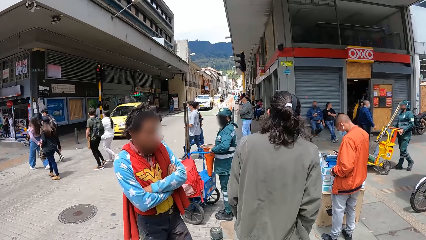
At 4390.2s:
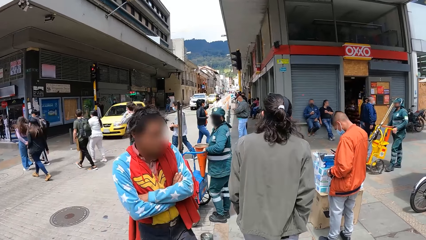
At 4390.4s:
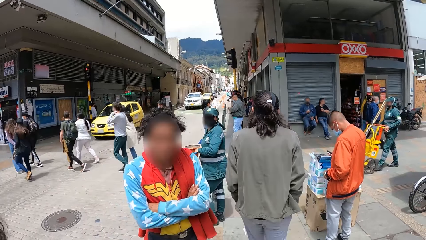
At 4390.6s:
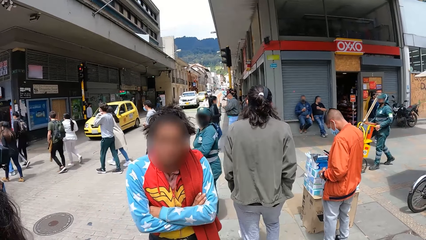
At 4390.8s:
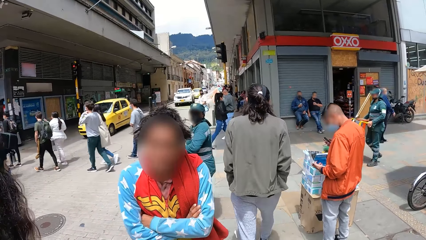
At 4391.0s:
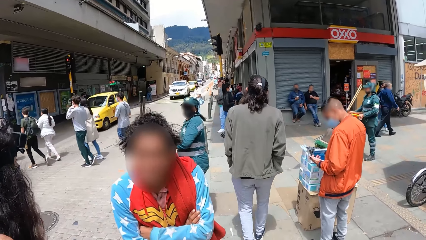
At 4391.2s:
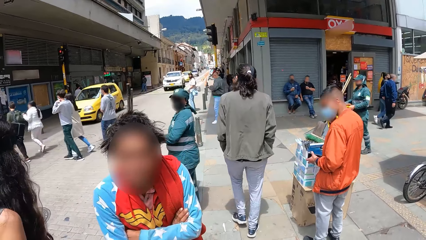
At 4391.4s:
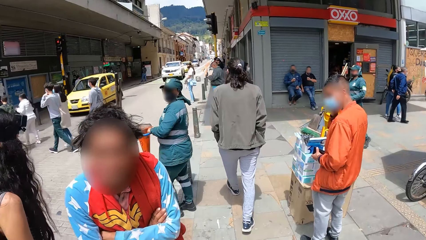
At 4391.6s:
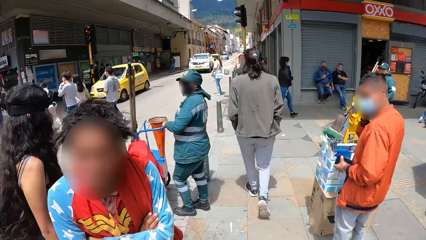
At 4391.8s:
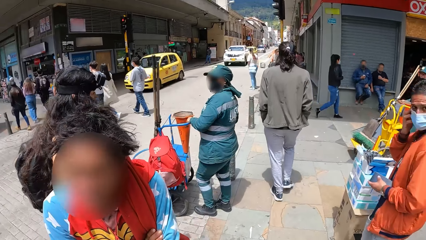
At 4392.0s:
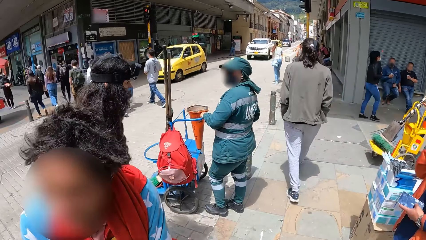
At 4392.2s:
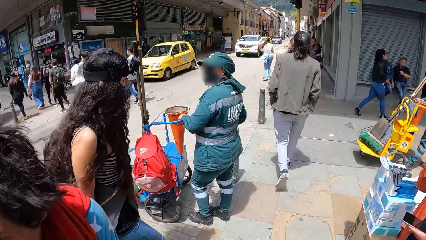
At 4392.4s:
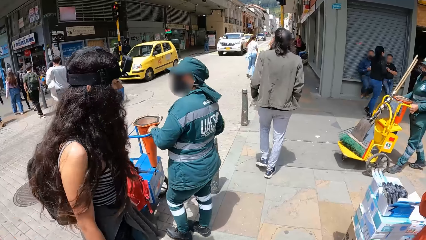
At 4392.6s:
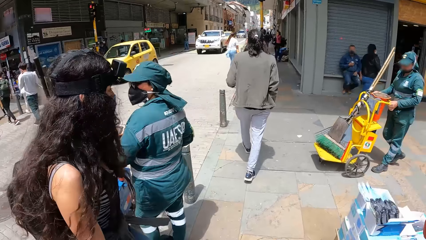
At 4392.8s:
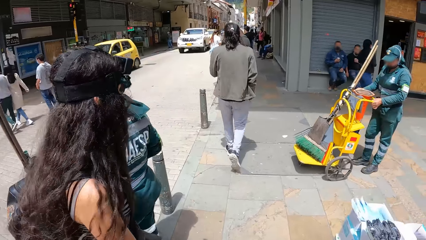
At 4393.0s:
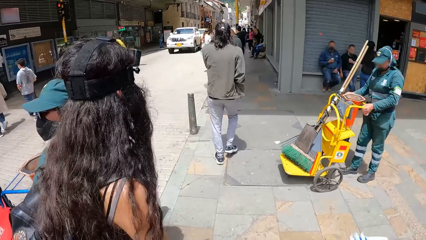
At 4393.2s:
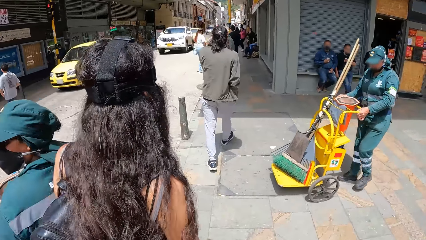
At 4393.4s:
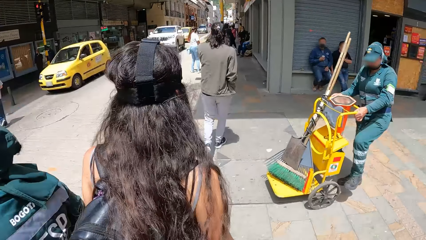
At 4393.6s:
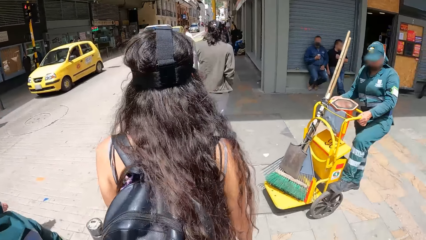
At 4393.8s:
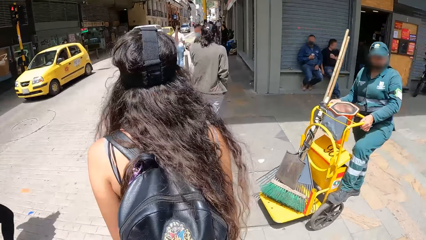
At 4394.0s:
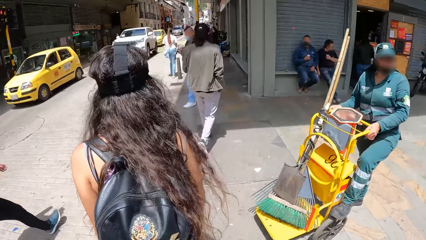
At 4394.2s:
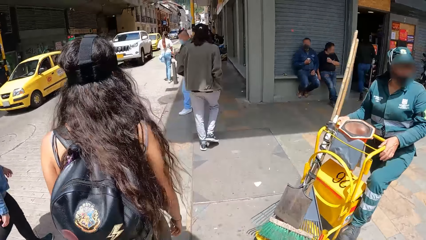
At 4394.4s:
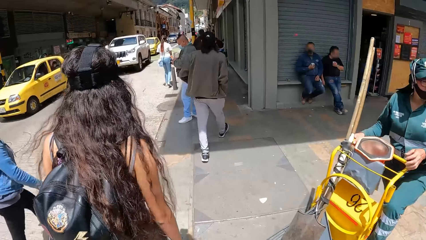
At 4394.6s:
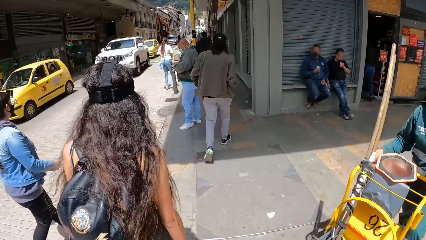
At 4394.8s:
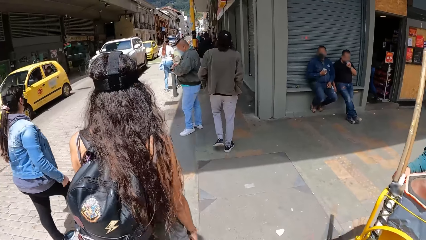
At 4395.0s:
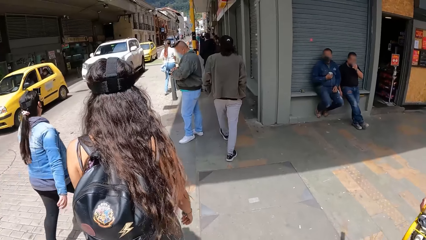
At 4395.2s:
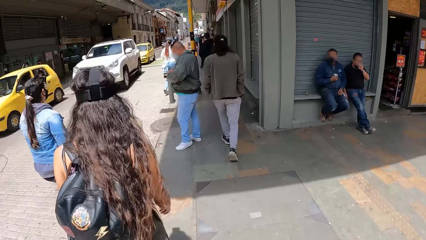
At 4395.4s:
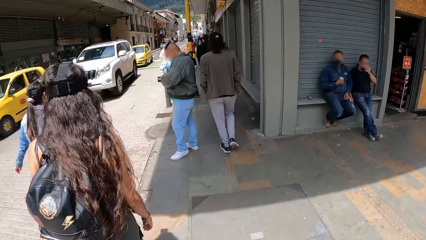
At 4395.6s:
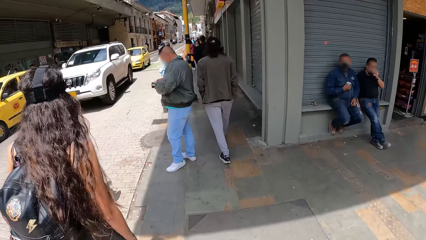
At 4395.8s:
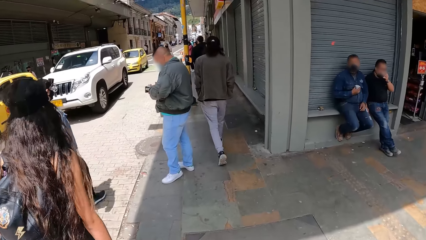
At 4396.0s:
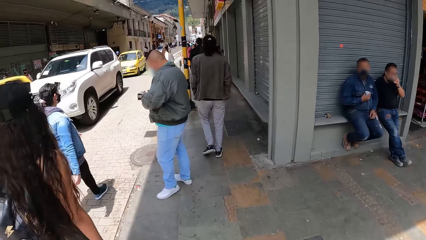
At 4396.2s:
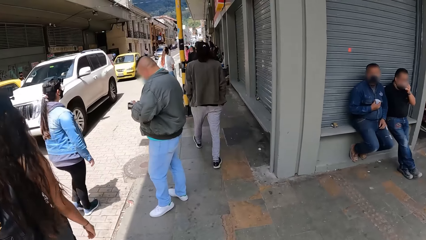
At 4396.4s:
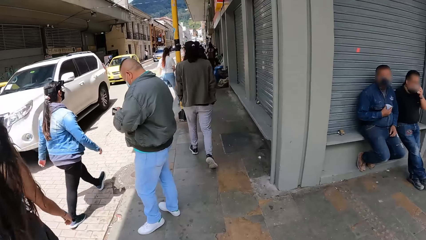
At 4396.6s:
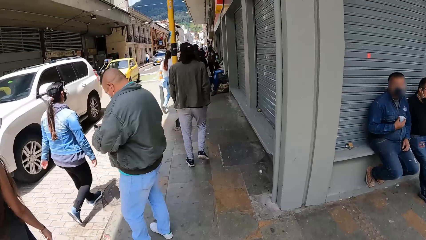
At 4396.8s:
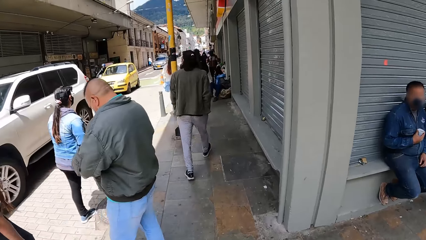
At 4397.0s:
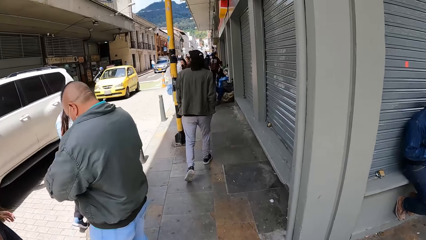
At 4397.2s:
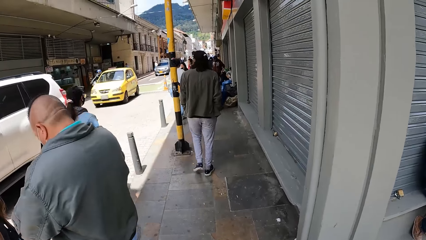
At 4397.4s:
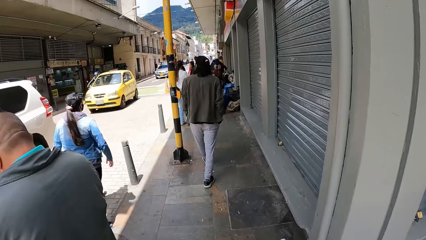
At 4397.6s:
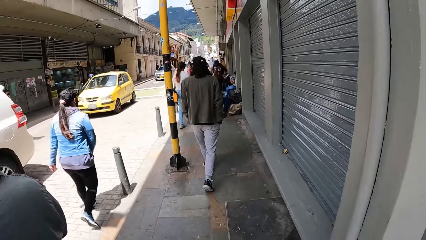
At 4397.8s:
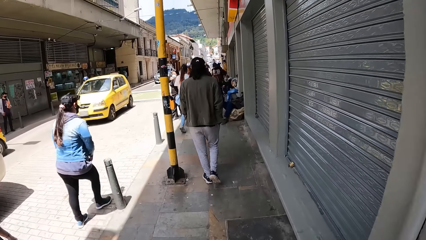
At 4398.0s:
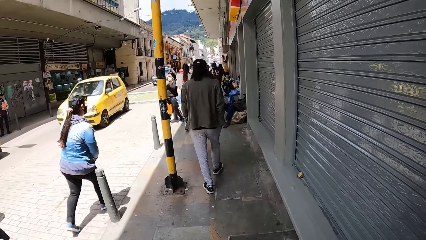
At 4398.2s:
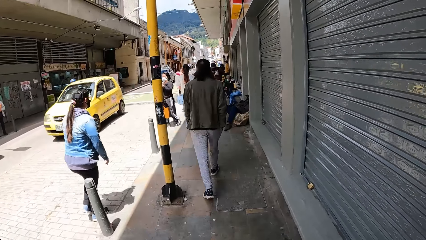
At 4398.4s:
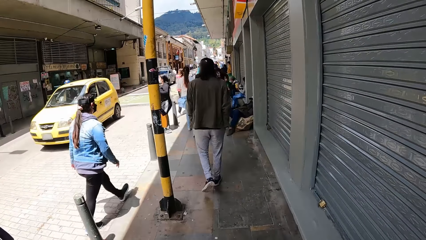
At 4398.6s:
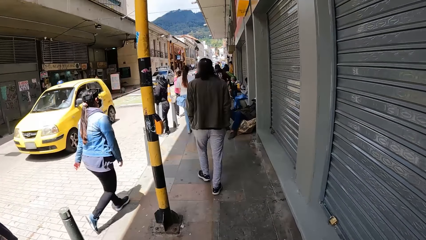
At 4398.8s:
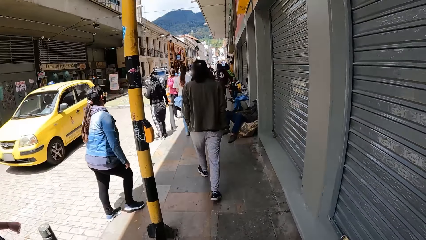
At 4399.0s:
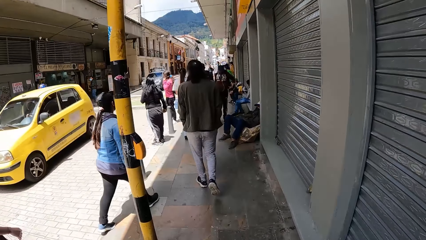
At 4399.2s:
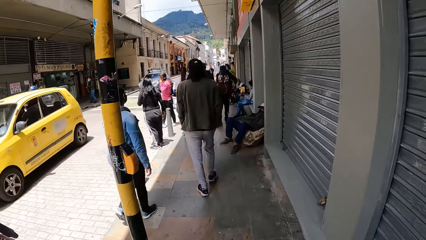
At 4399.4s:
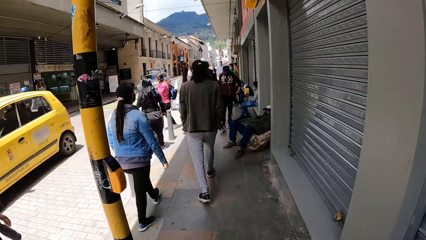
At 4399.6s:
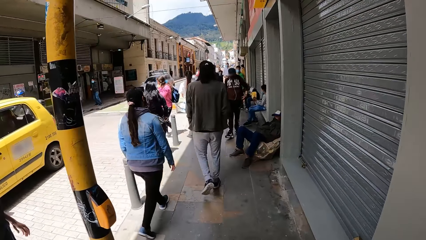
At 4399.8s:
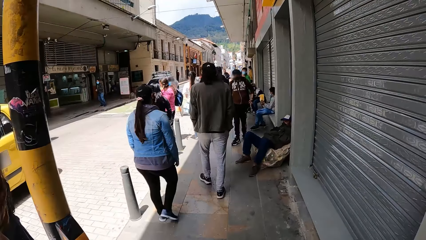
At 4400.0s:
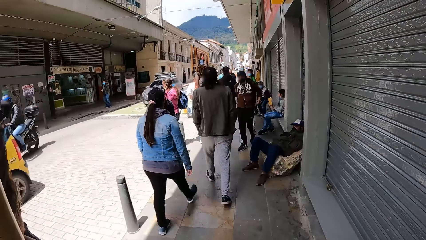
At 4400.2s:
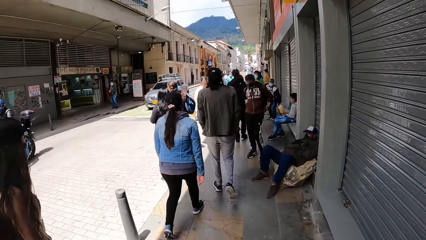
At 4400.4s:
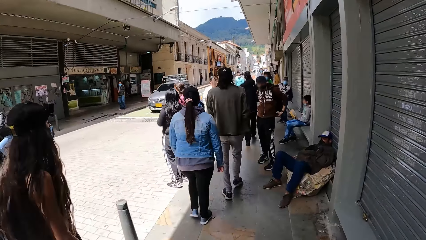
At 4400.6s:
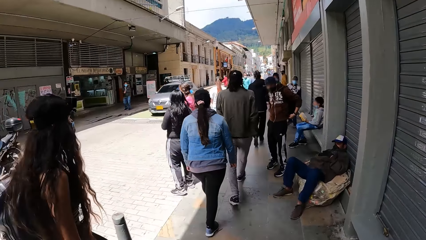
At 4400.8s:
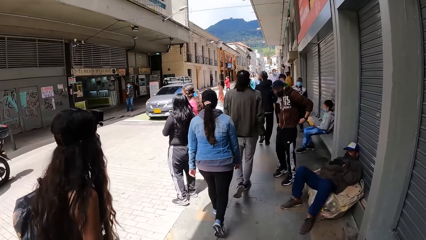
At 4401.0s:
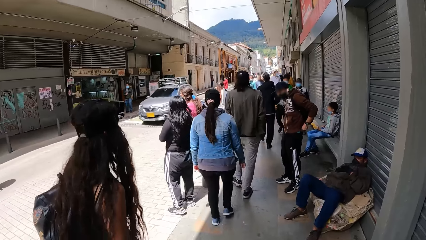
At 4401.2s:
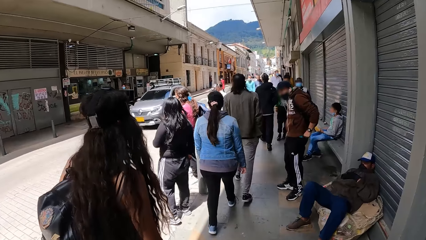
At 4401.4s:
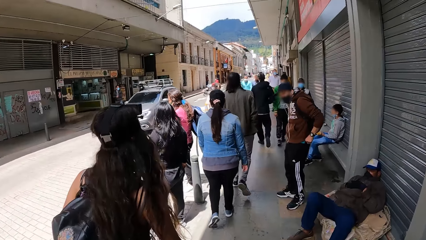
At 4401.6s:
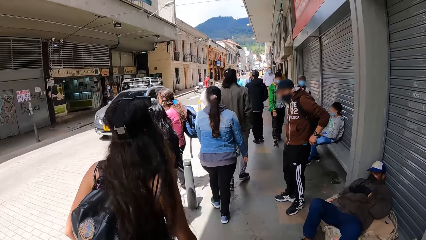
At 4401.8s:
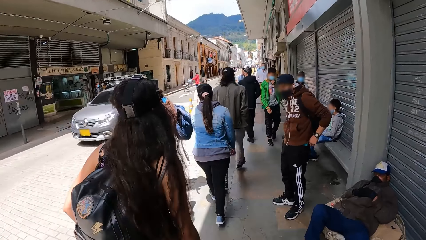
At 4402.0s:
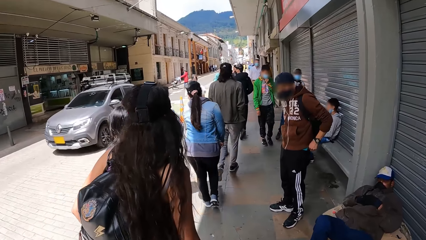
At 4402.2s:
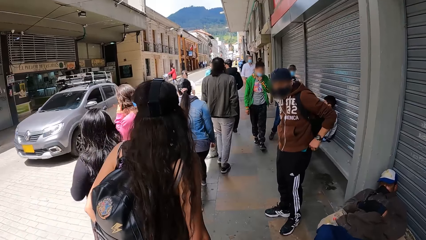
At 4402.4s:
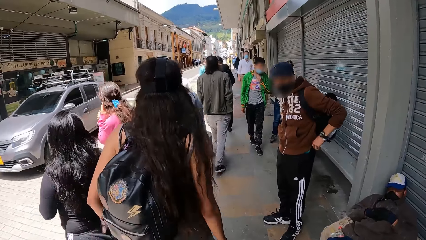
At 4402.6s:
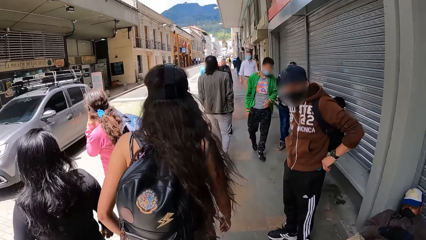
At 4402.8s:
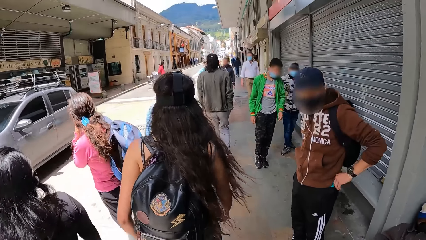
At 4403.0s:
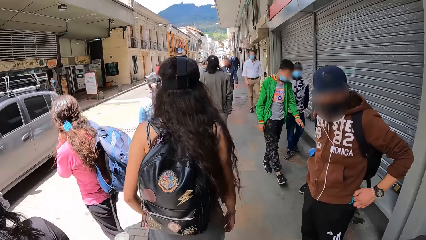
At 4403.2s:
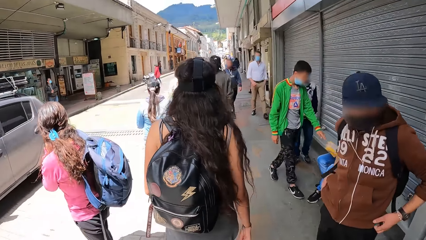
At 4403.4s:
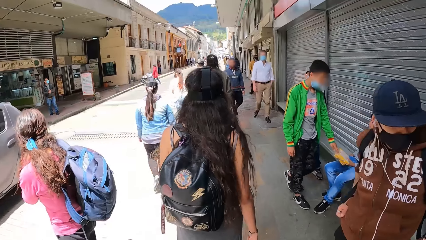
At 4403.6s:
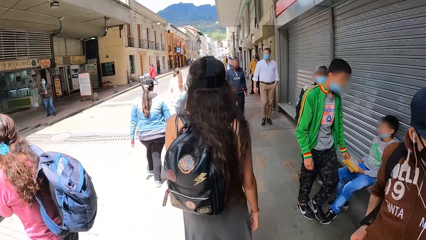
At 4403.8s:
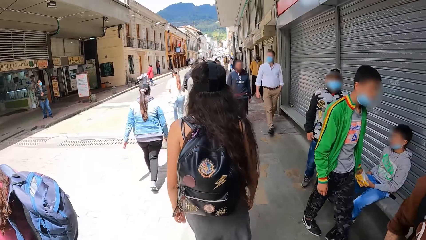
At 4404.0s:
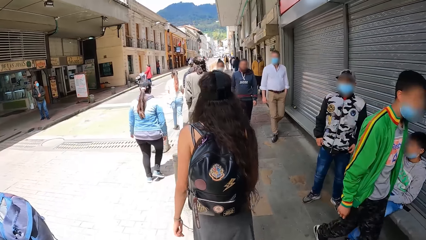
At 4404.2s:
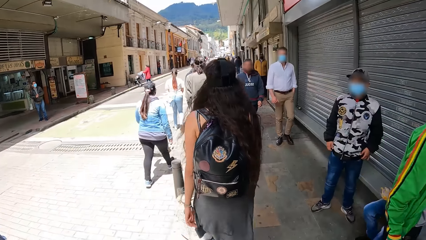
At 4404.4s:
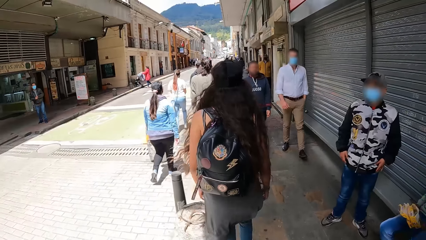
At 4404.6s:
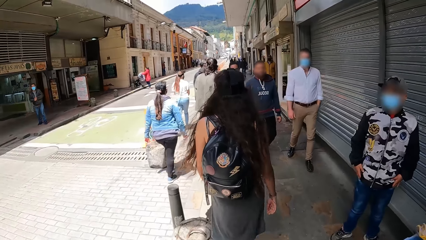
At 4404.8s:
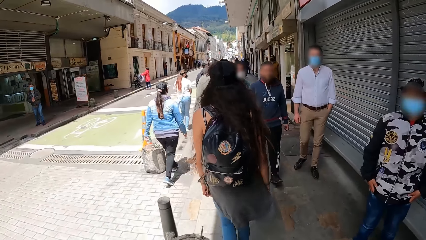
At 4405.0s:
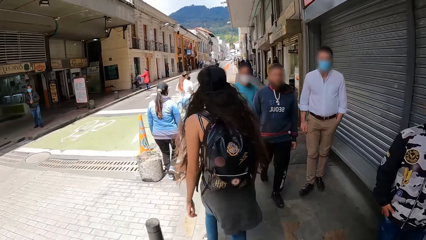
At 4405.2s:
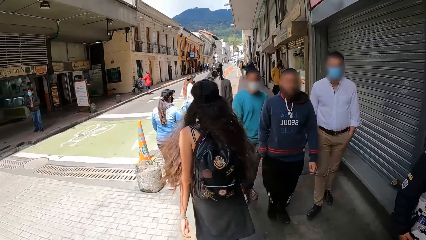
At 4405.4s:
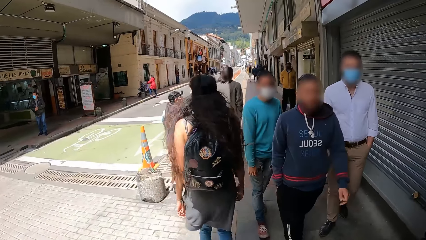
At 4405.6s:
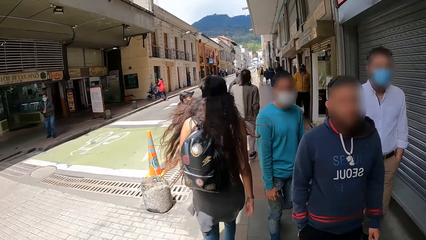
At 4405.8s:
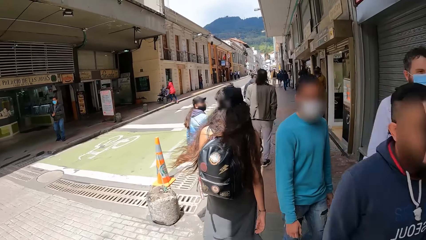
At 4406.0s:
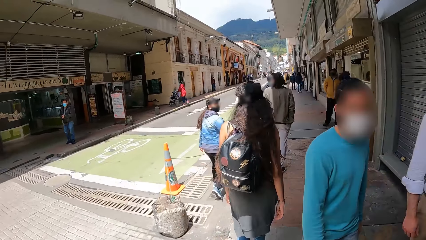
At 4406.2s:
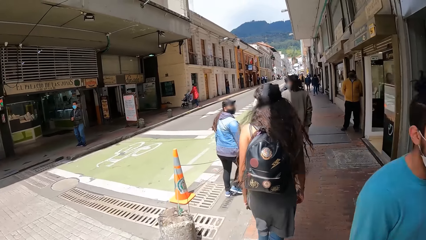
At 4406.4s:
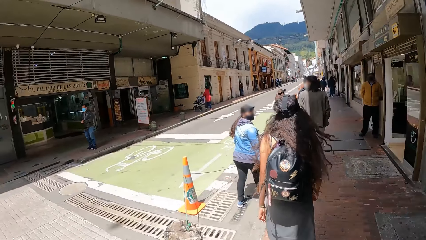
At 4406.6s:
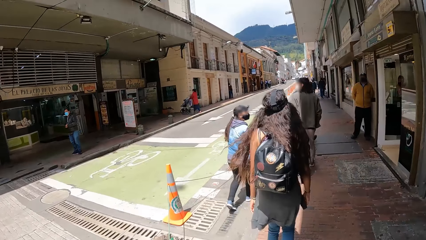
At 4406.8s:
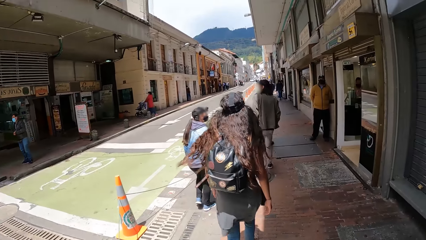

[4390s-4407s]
The camera wearer walks on the sidewalk.
